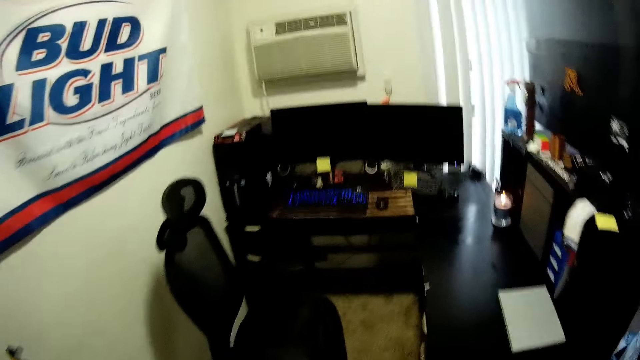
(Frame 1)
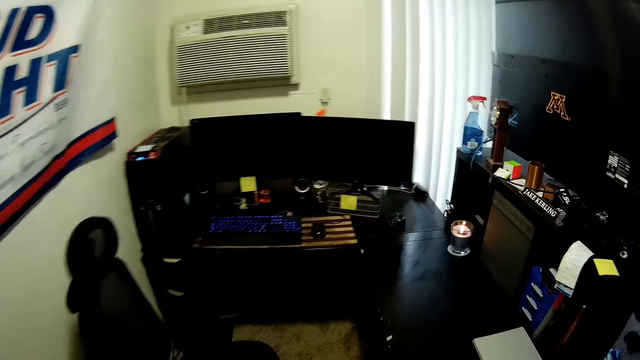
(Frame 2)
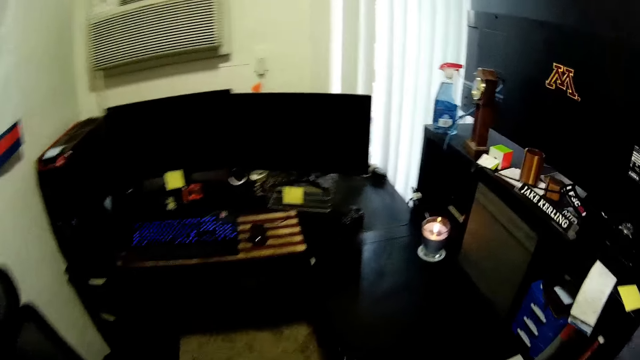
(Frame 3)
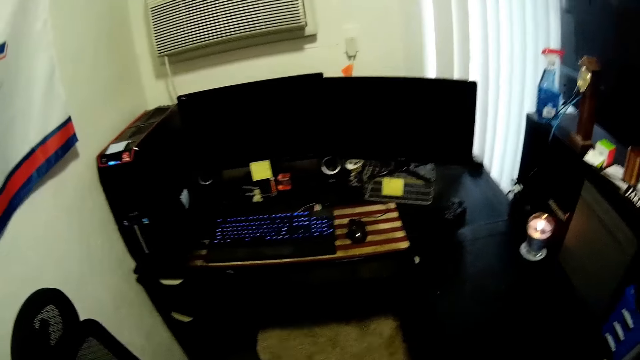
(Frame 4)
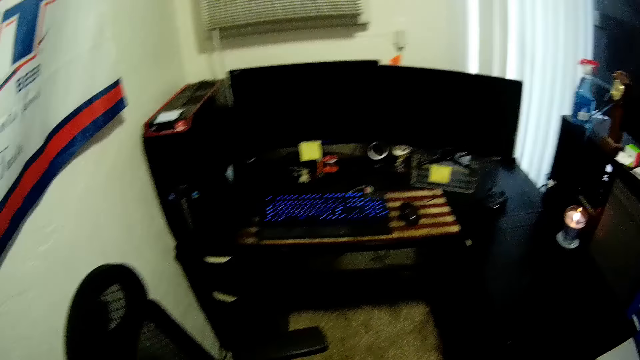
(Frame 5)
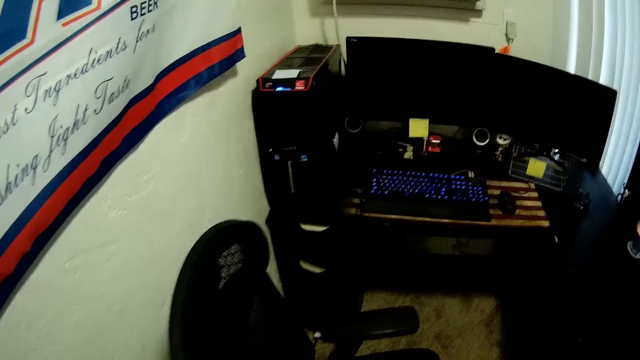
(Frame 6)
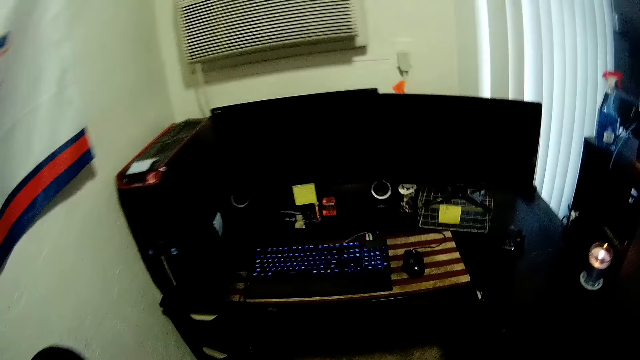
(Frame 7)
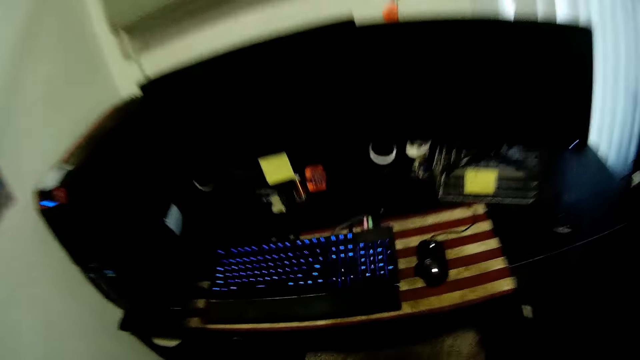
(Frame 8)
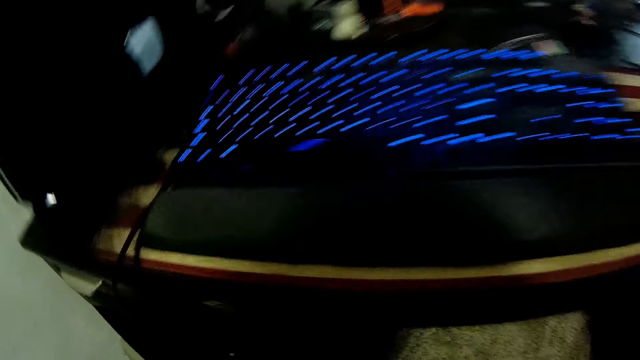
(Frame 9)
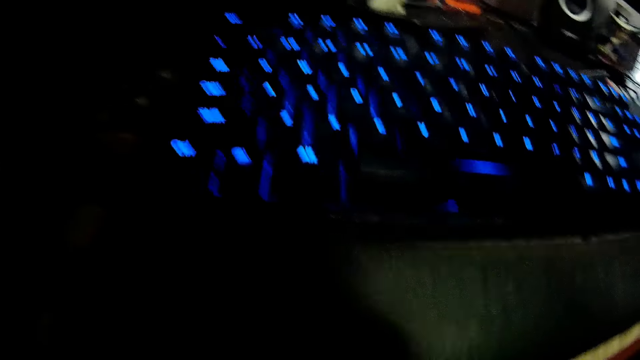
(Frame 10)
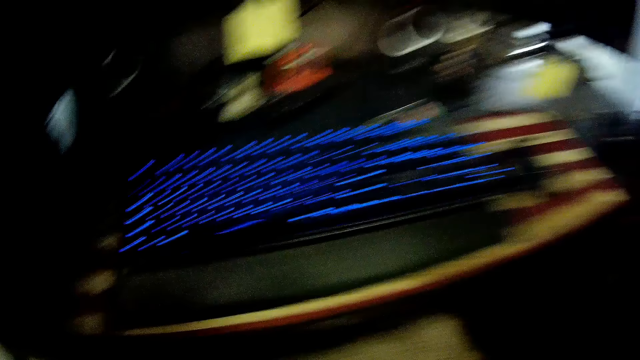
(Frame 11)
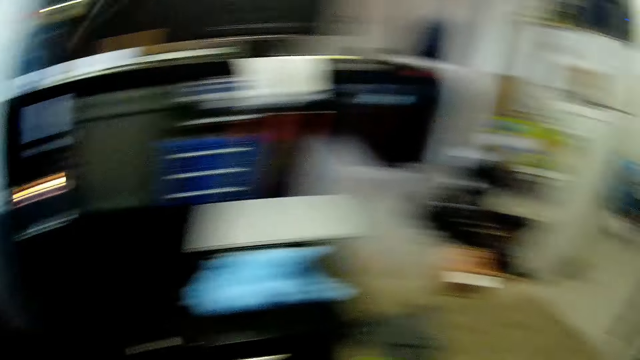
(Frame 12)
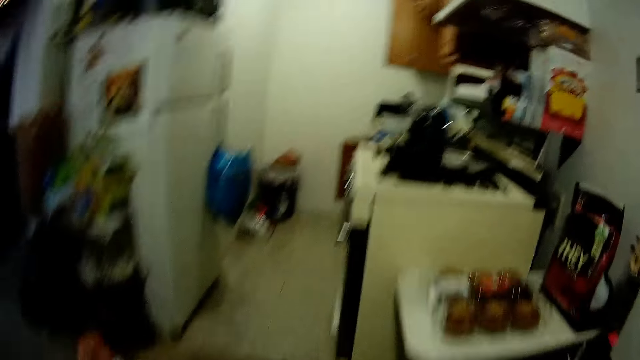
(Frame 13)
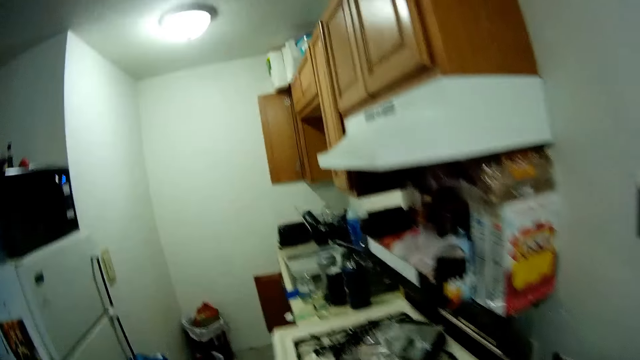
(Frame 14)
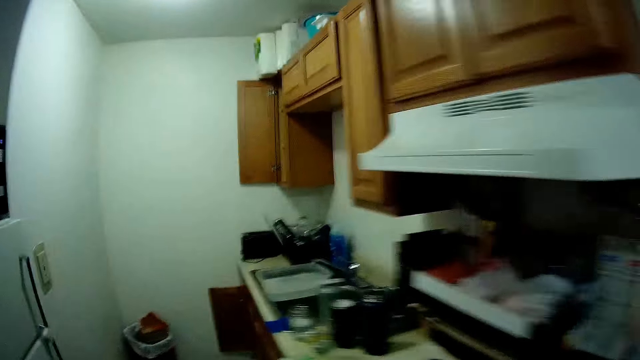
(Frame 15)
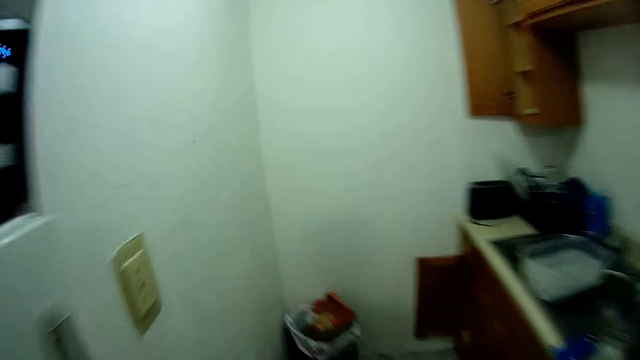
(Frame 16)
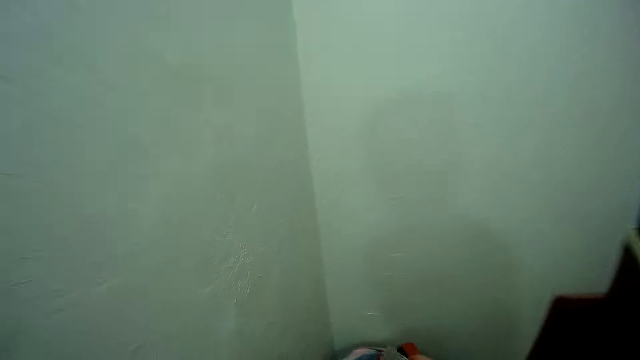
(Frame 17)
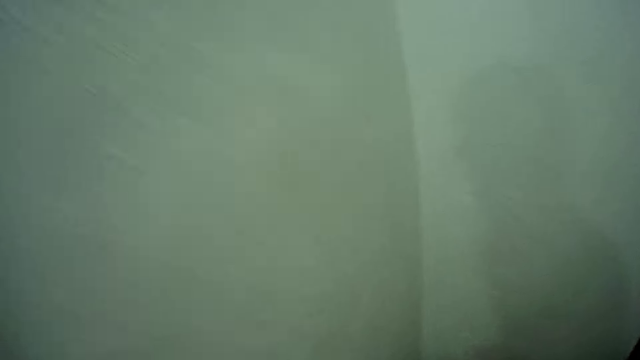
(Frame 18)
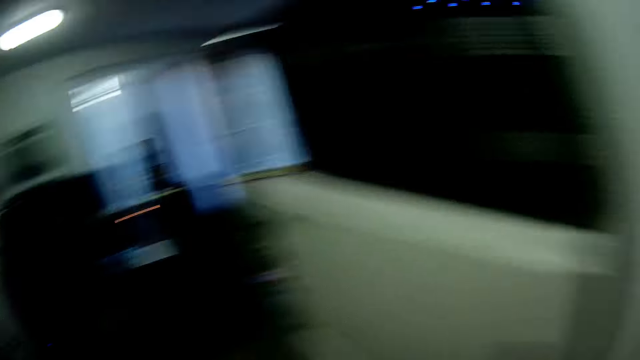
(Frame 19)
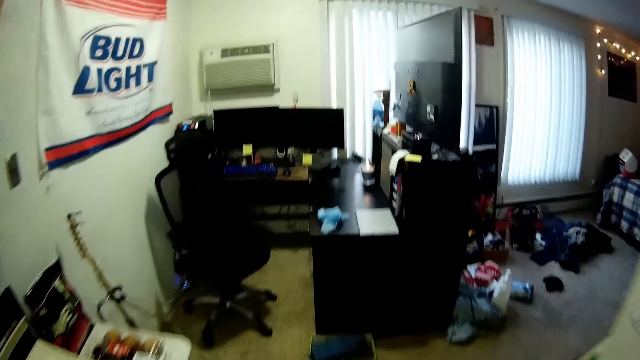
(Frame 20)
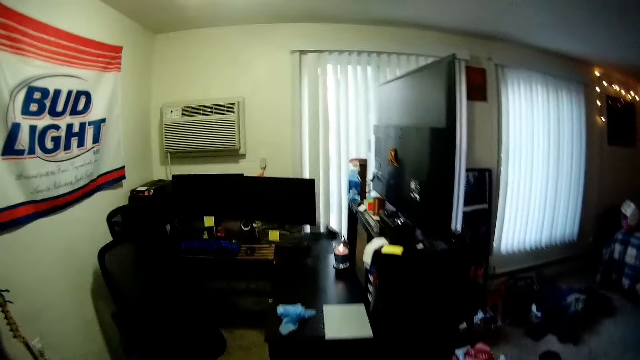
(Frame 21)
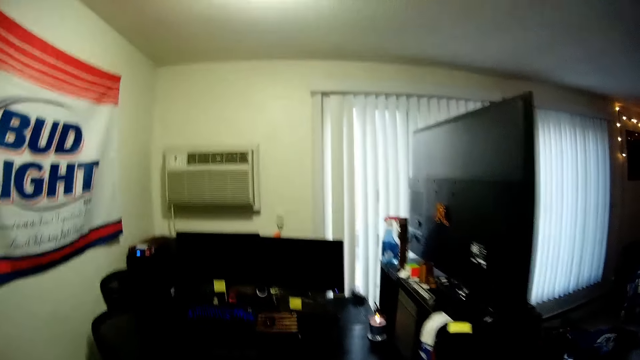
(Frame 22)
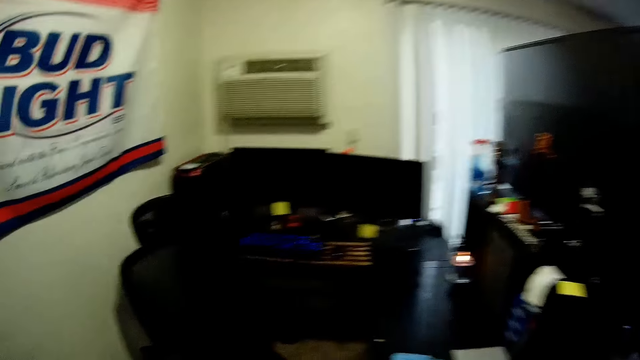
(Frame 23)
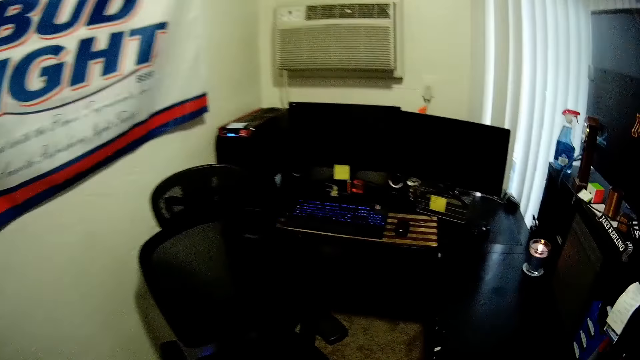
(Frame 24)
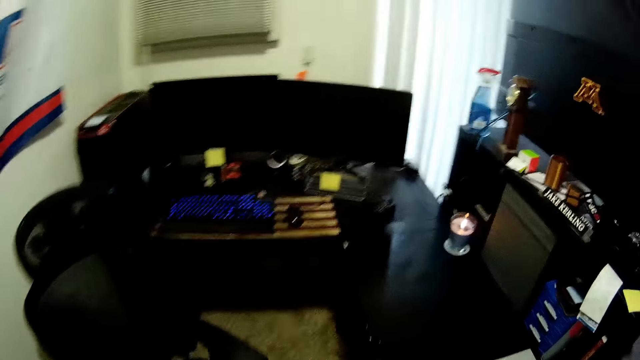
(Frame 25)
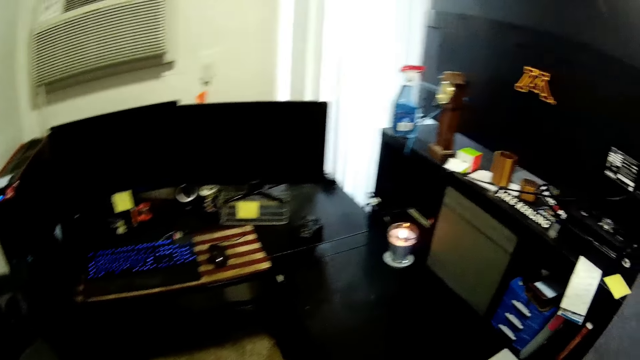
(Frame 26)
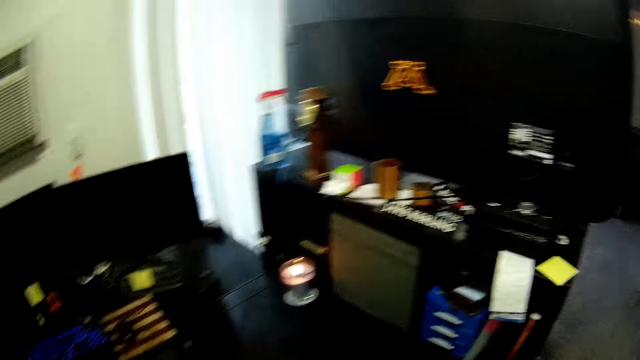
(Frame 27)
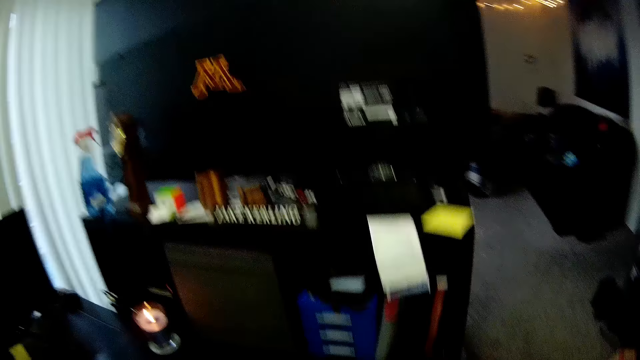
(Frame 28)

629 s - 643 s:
The camera wearer puts dirt in the dustbin. They walk around the room.

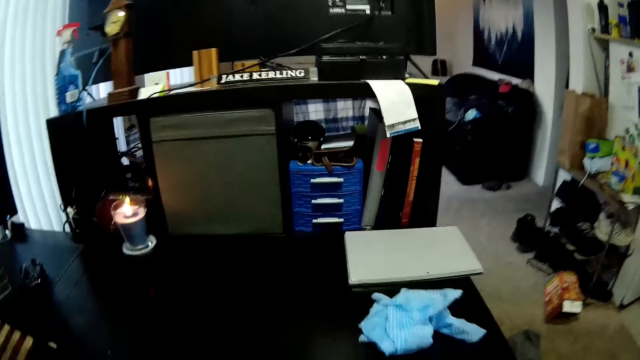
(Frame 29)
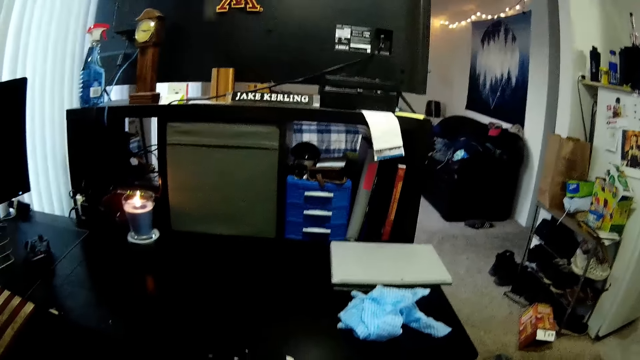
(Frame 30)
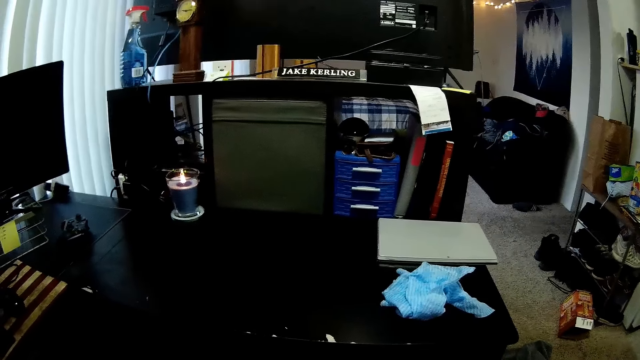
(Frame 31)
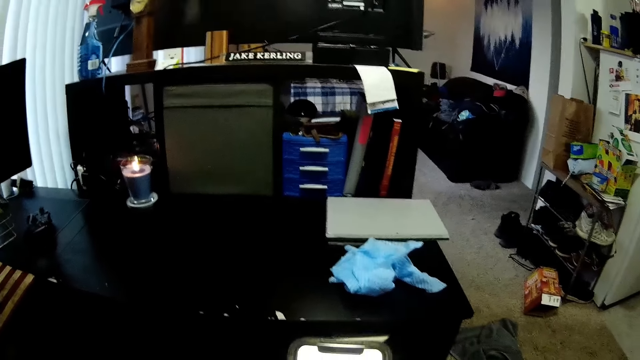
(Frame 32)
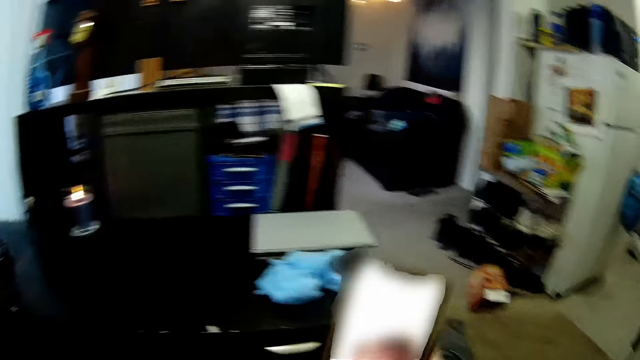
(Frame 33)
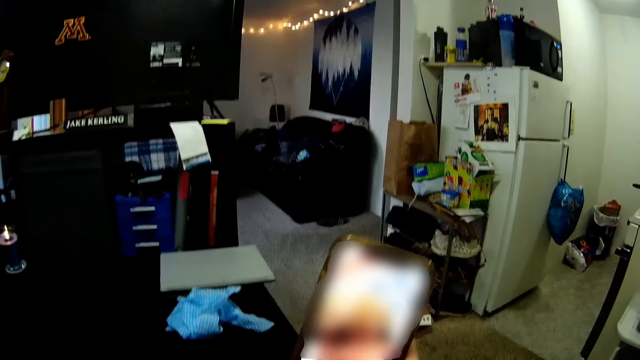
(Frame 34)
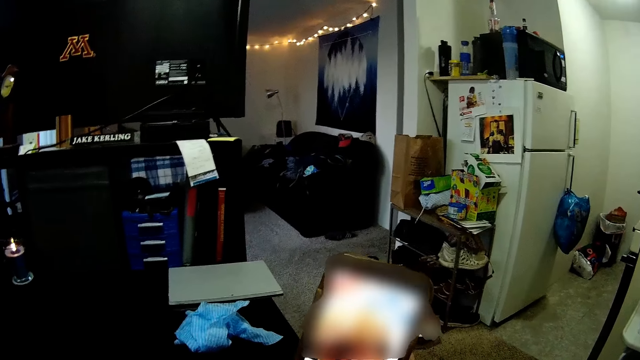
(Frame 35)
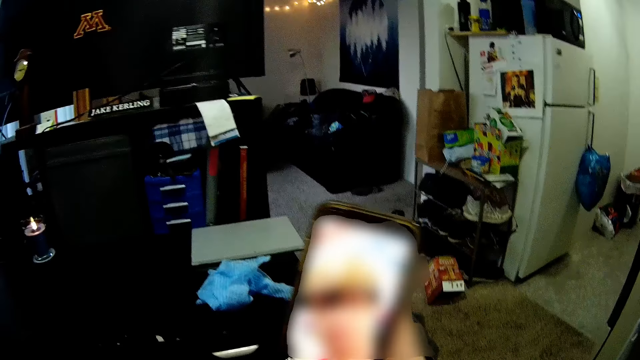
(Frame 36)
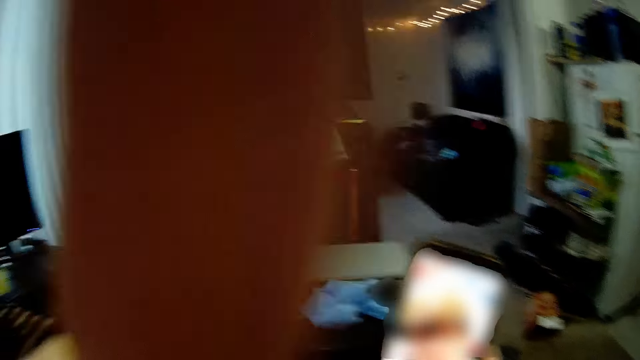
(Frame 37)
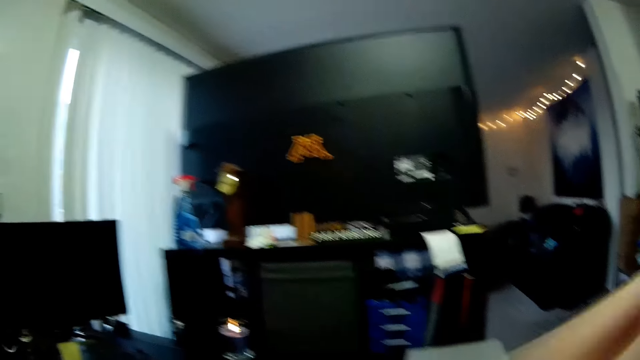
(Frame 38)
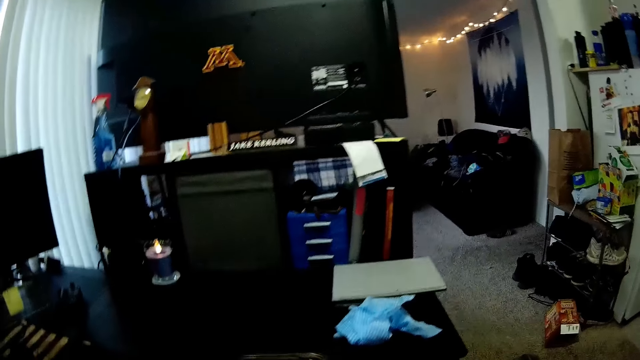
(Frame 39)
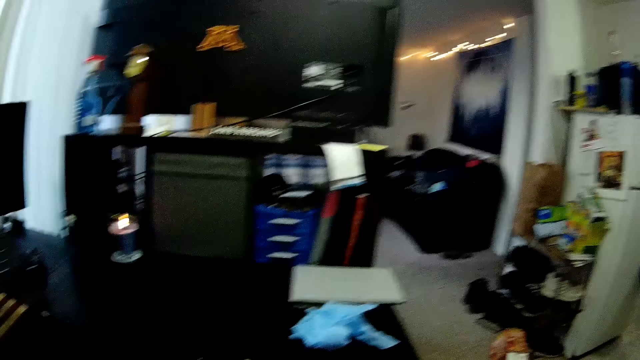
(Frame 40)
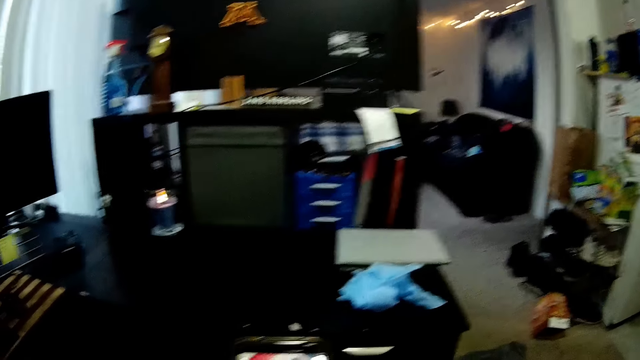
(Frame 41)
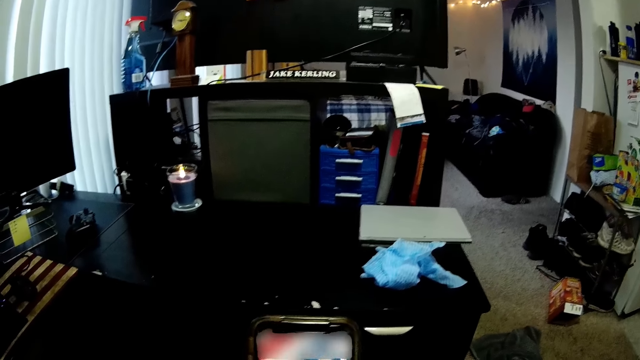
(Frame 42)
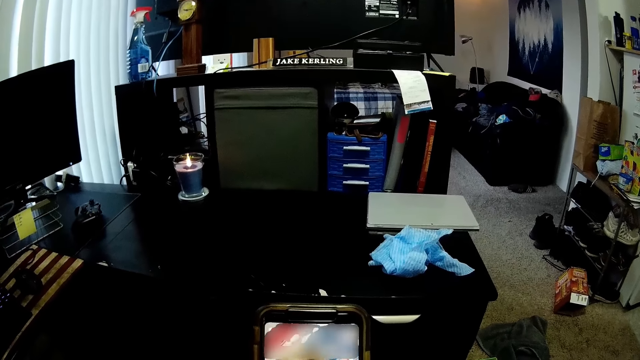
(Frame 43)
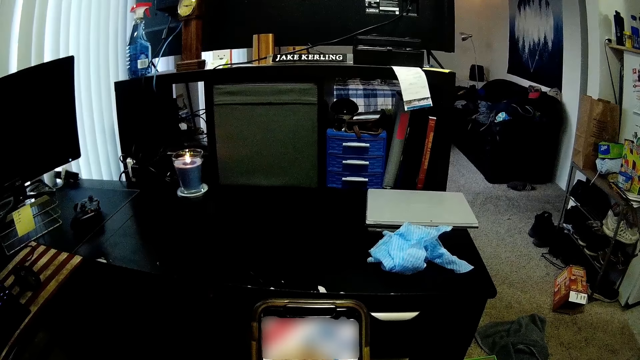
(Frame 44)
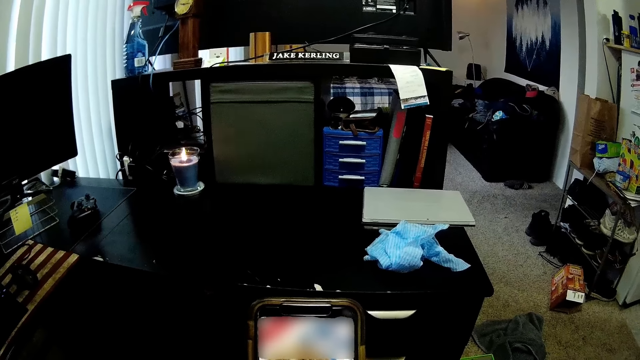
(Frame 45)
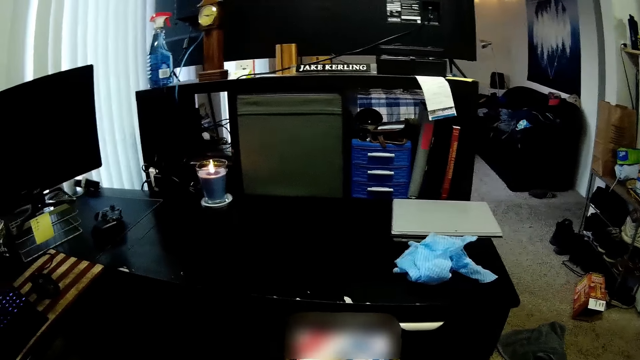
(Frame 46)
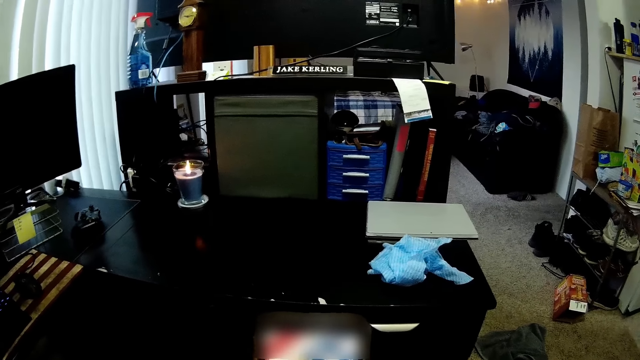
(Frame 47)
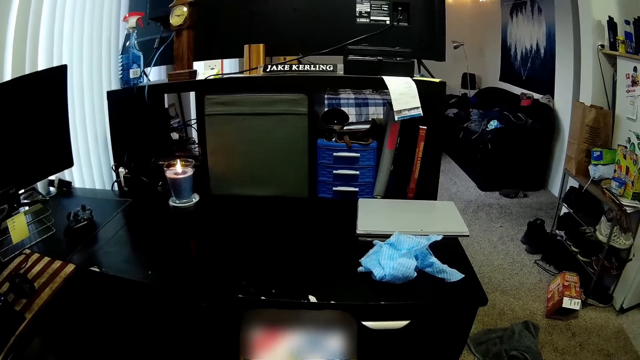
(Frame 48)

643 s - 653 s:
The camera wearer operates his phone.
